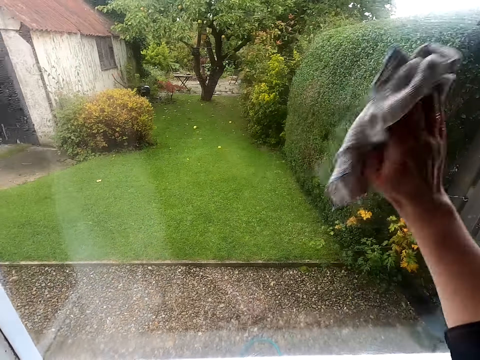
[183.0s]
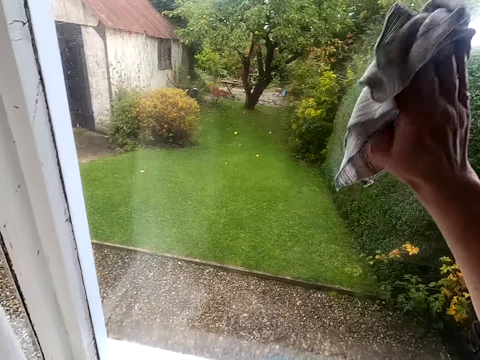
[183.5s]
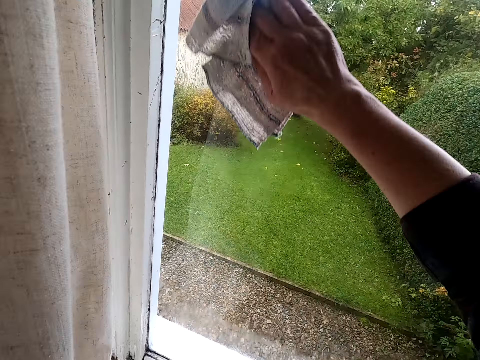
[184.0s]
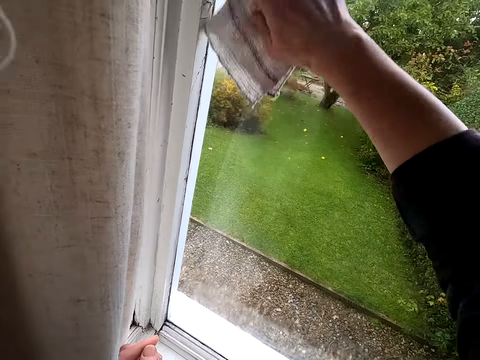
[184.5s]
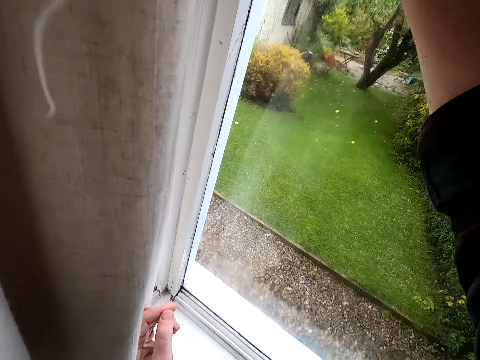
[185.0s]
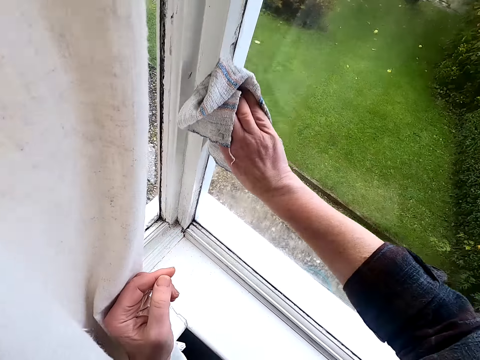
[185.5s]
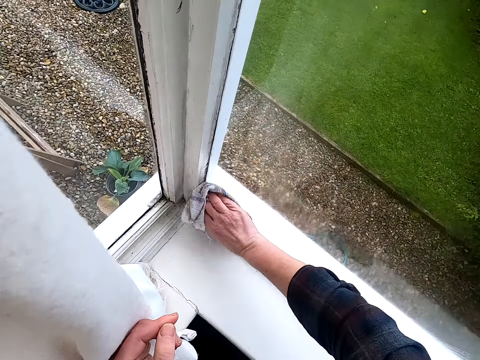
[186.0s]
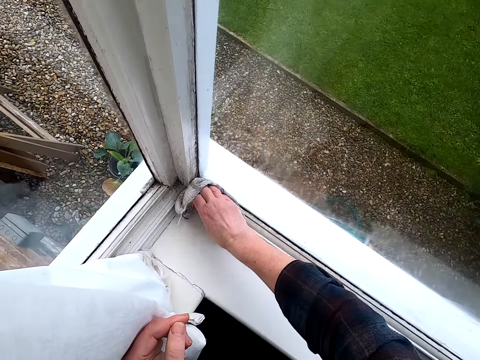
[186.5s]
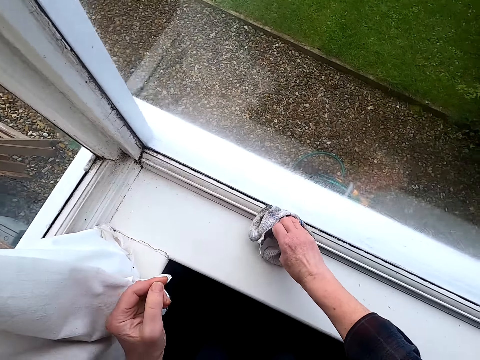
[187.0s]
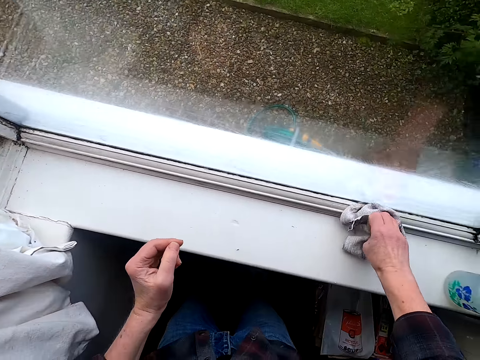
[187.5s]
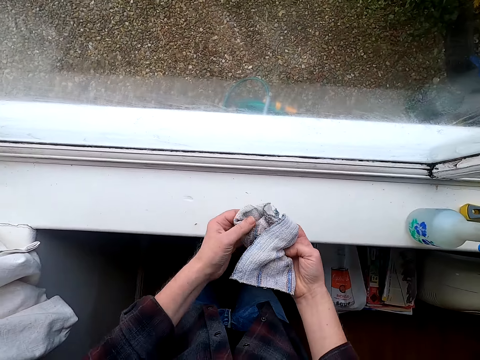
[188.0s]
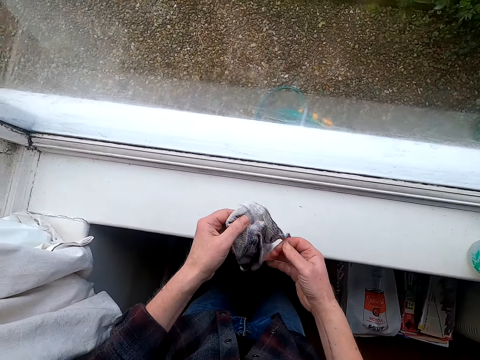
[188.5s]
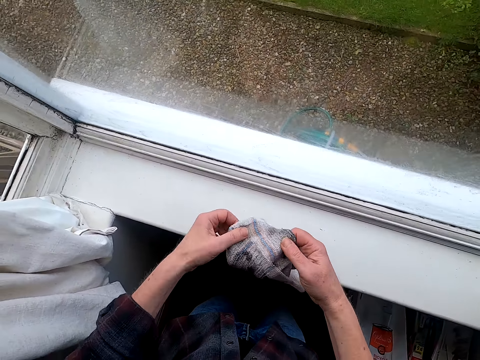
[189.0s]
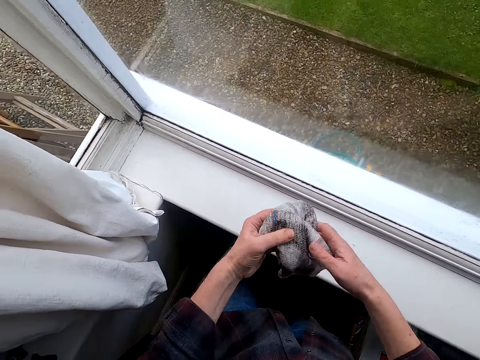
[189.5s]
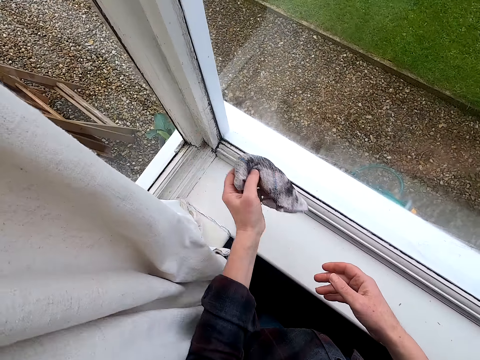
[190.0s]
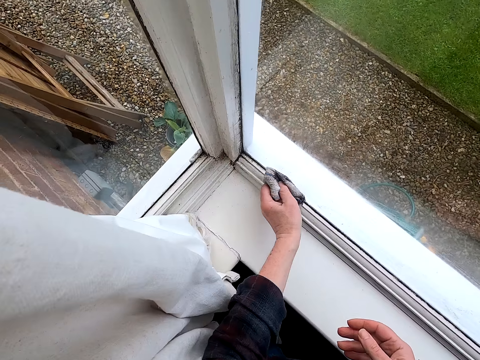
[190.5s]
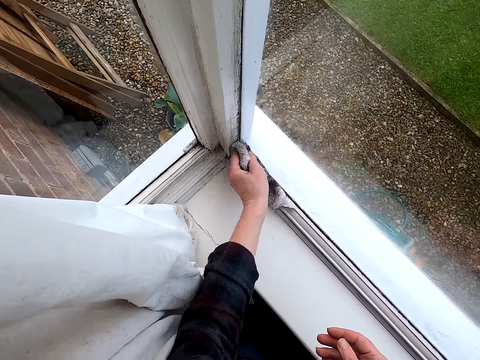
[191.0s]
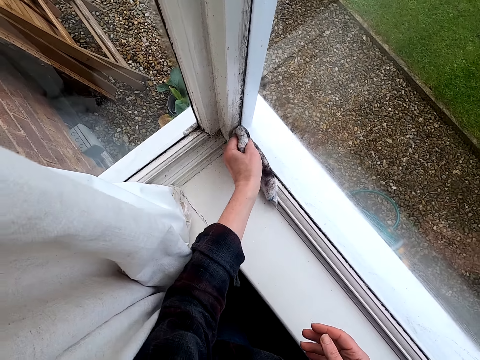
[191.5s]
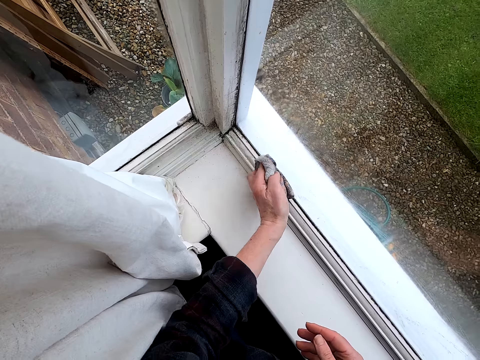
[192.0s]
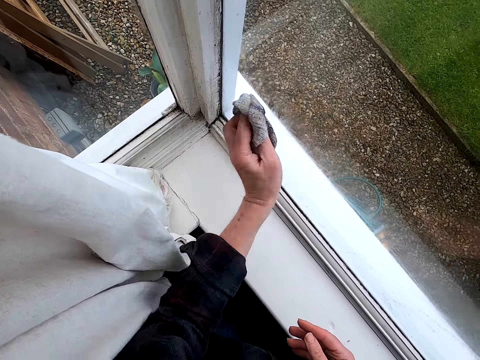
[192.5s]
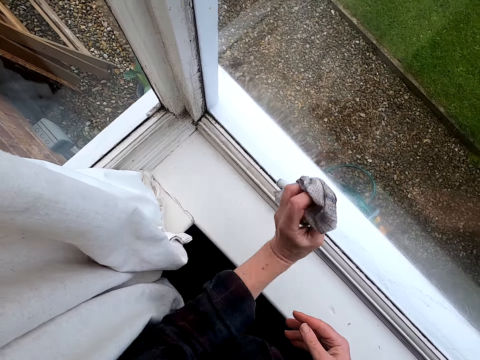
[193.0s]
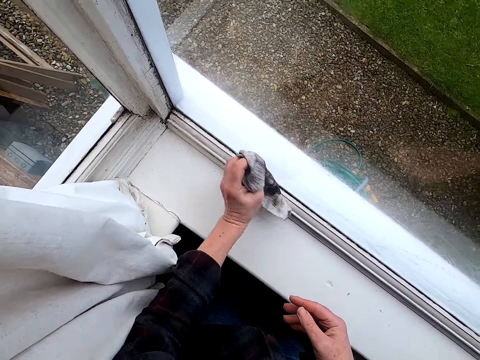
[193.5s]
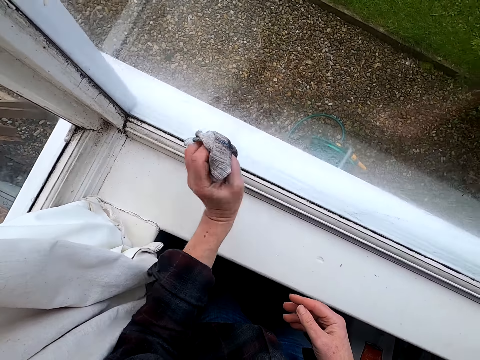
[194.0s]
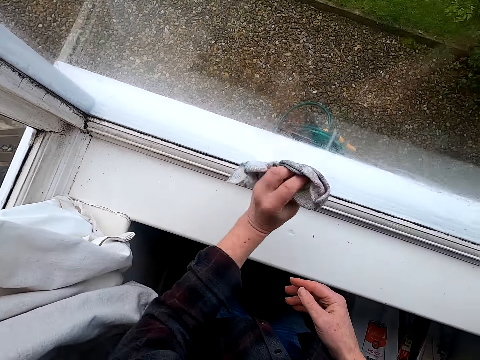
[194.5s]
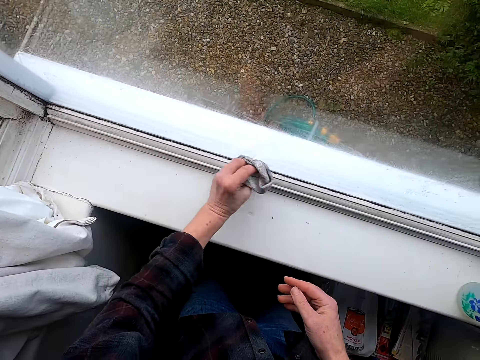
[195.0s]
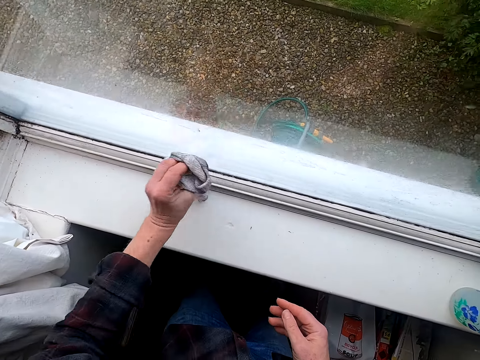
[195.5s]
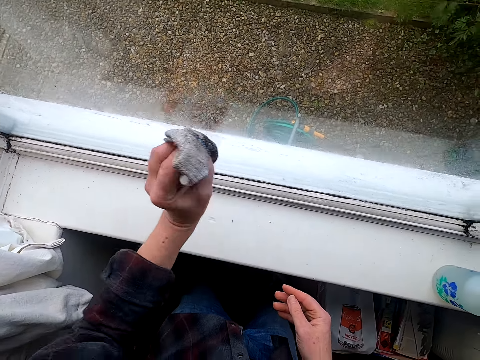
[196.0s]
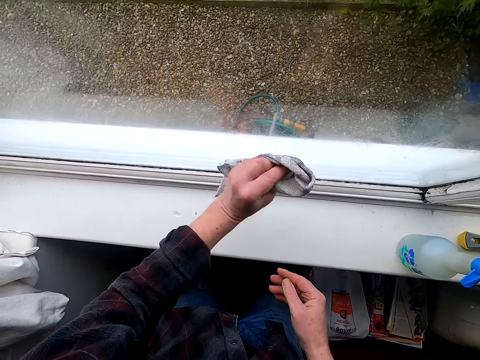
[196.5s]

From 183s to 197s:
The camera wearer adjusts a kitchen towel on his hands. He holds the cloth with the other hand. He wipes a window glass with the kitchen towel.

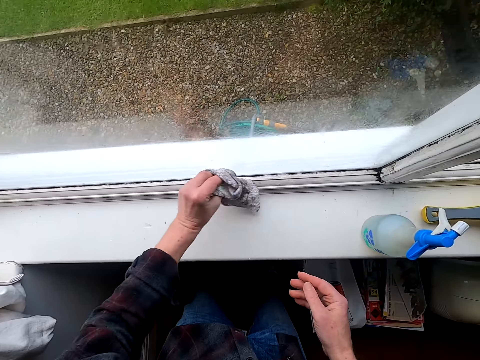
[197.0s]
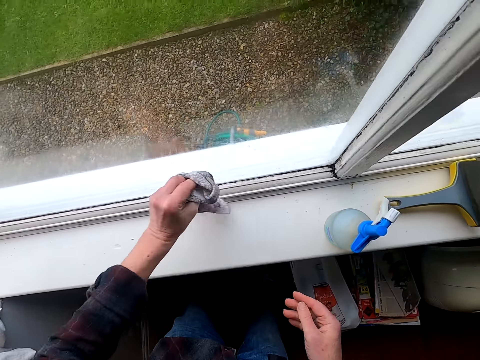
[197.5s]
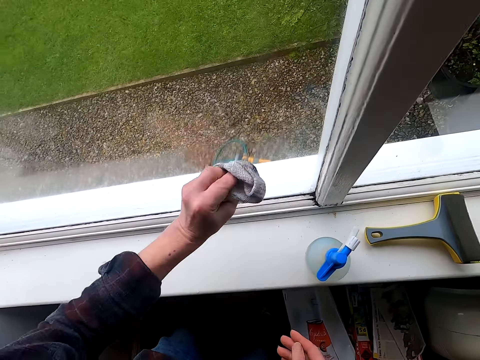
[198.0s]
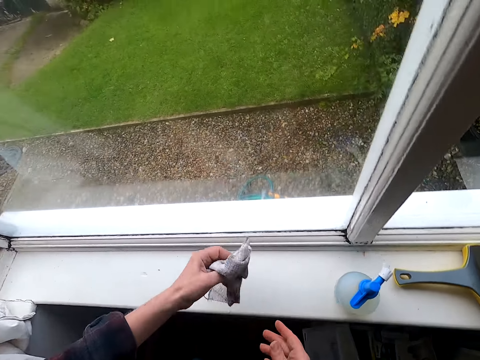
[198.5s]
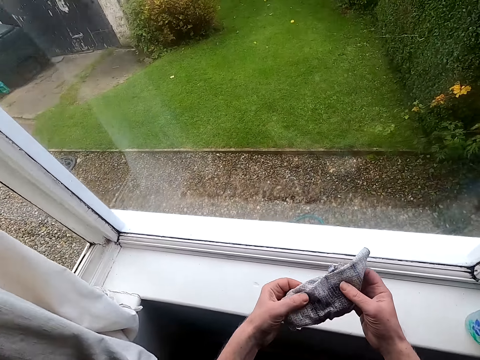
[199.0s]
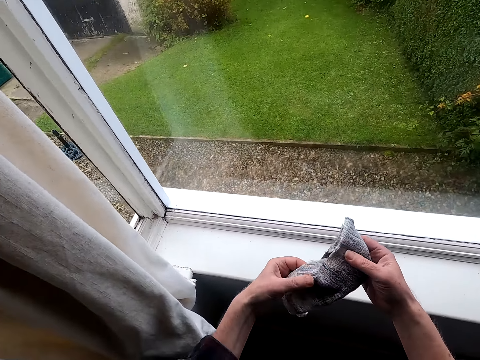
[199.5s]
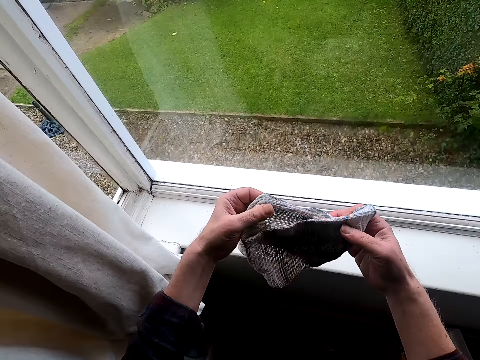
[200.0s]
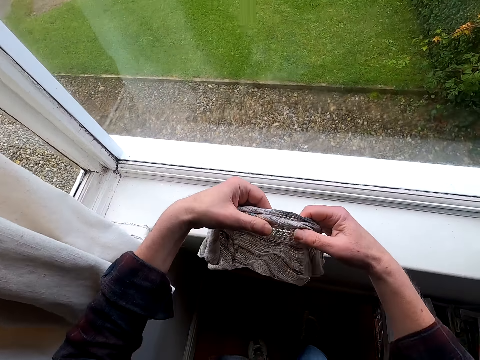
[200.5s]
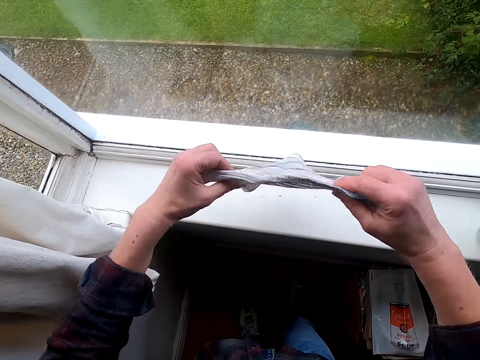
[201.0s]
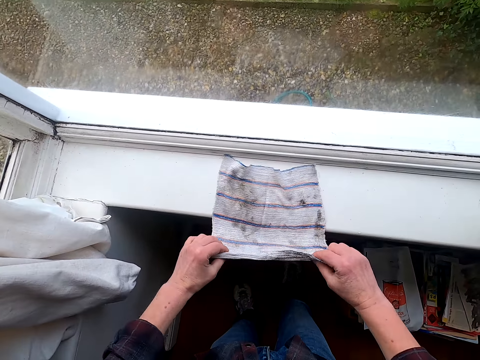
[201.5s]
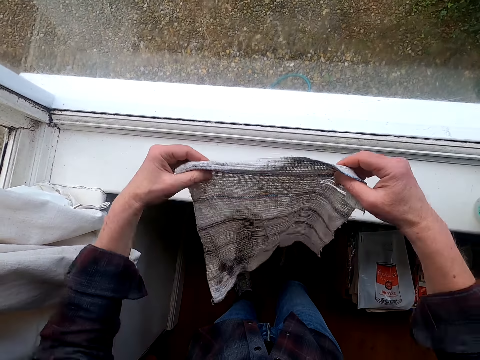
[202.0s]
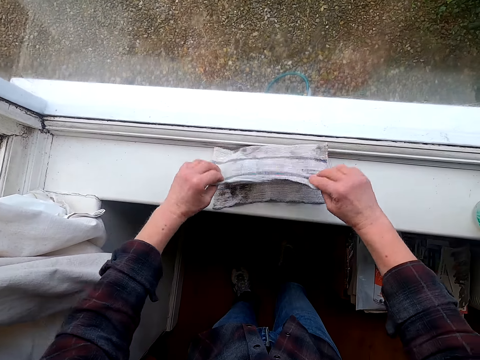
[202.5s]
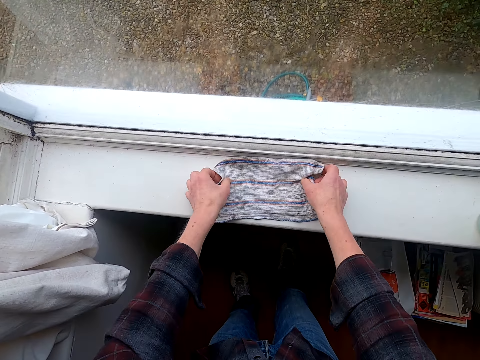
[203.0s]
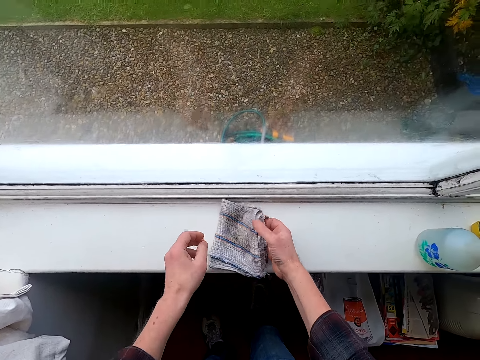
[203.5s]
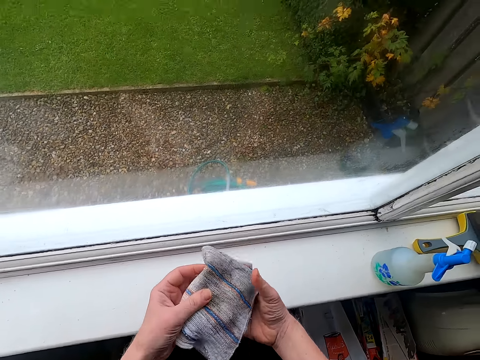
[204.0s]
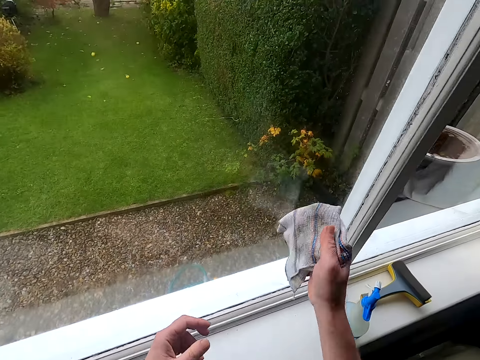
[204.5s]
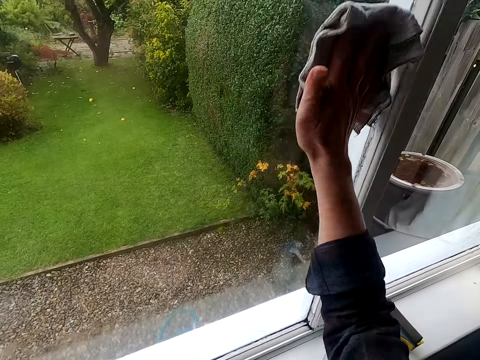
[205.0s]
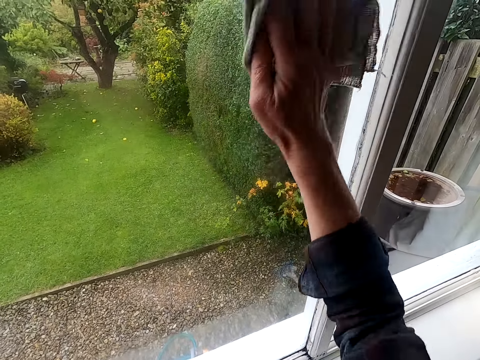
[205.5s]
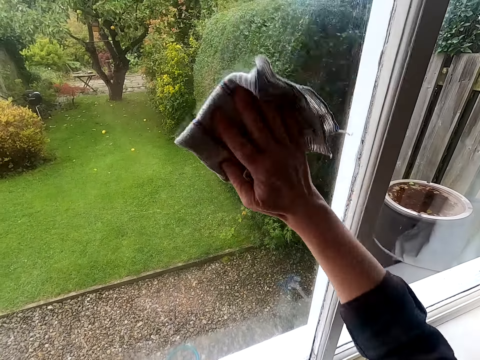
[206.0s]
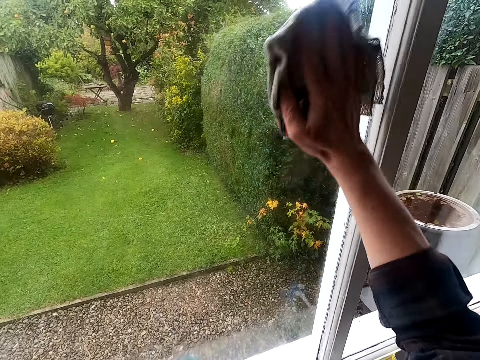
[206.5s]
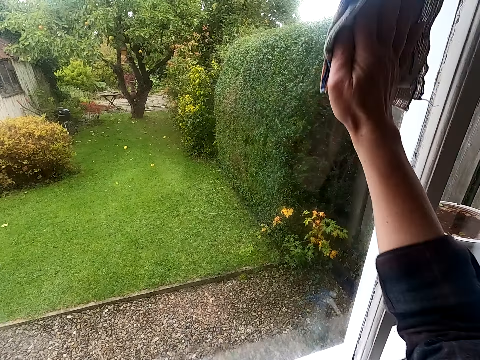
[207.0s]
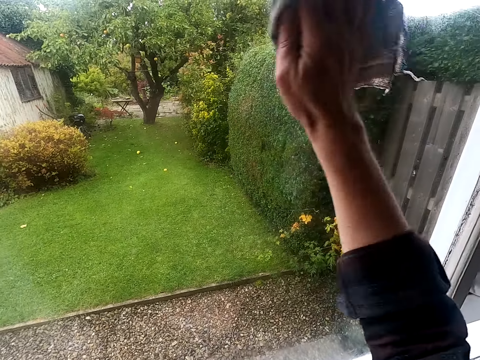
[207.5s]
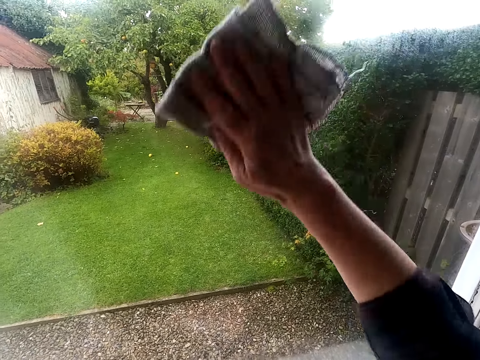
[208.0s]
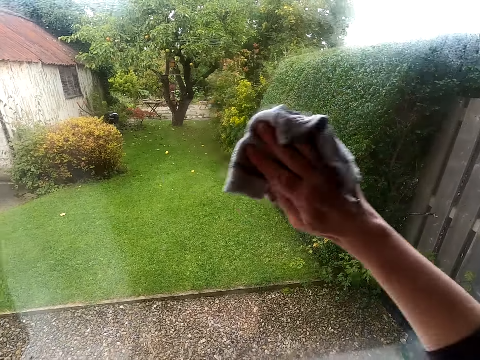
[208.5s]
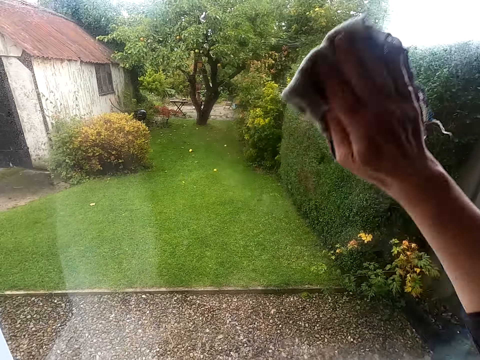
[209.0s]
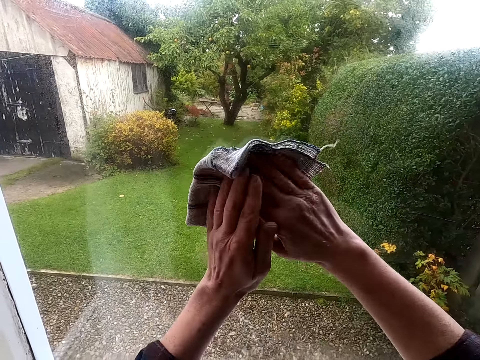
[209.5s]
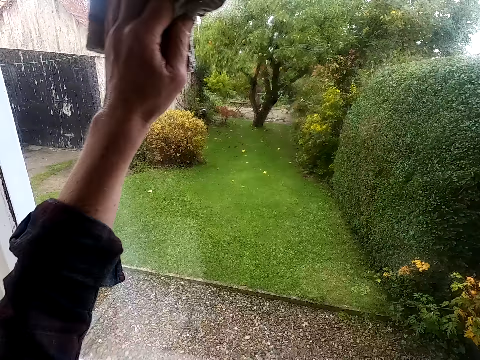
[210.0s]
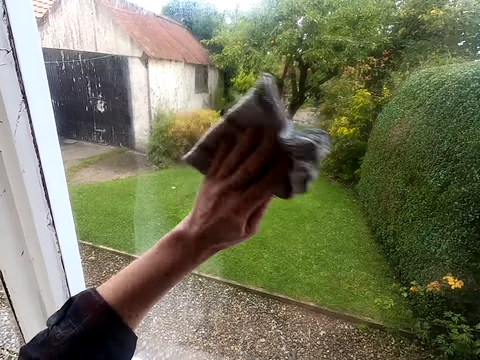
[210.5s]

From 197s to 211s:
The camera wearer folds a kitchen towel or cloth with his hands. He looks at the cloth. He holds the cloth with the other hand. He wipes a window glass with the kitchen towel. He holds the cloth with the other hand and switches the kitchen towel to the other hand. He wipes the window.
